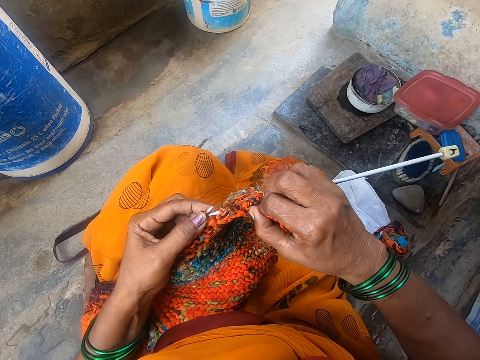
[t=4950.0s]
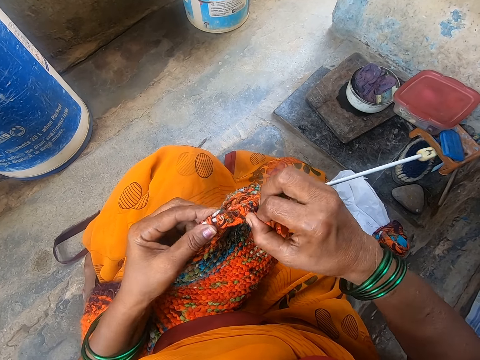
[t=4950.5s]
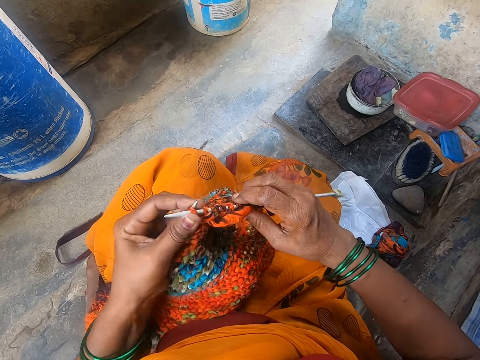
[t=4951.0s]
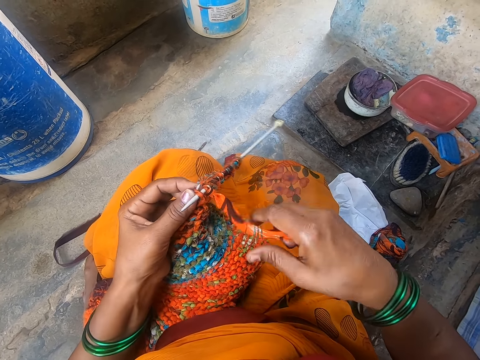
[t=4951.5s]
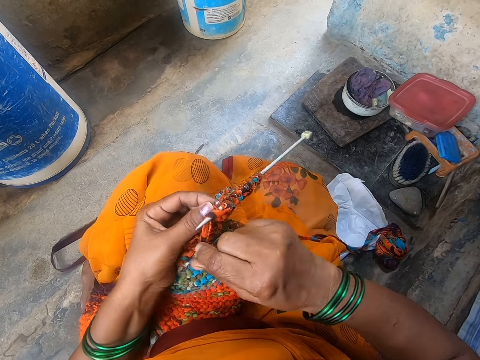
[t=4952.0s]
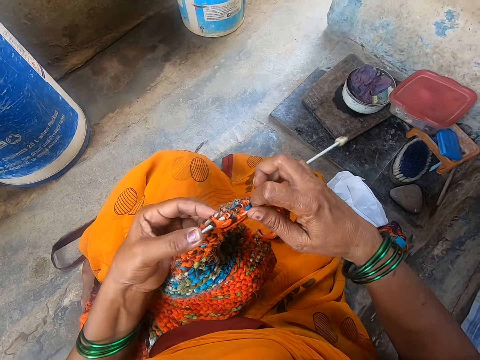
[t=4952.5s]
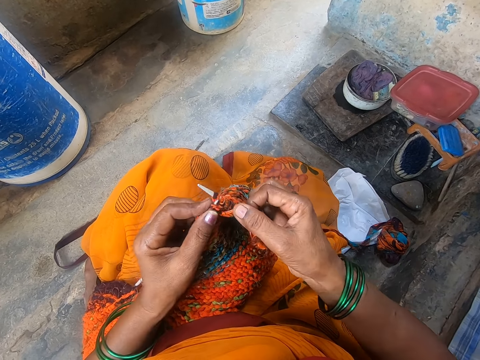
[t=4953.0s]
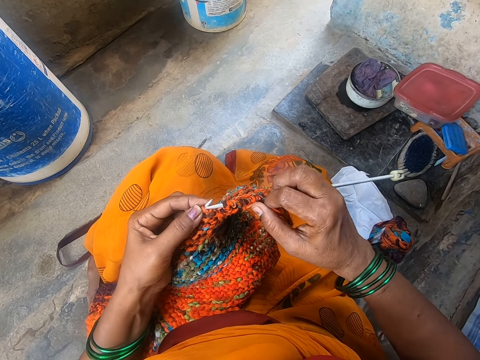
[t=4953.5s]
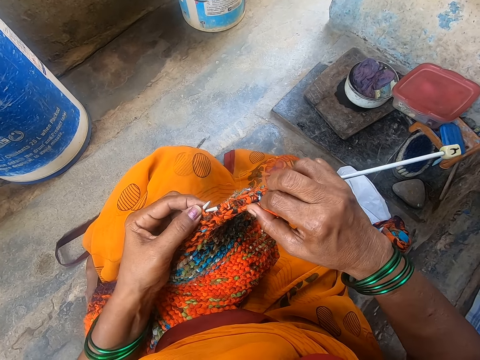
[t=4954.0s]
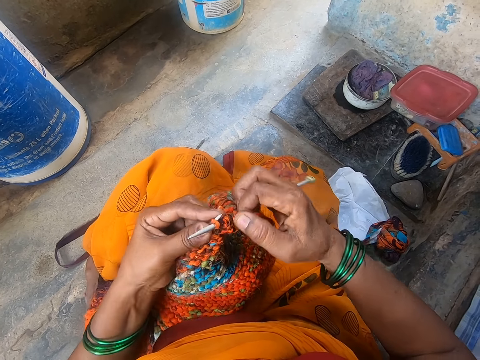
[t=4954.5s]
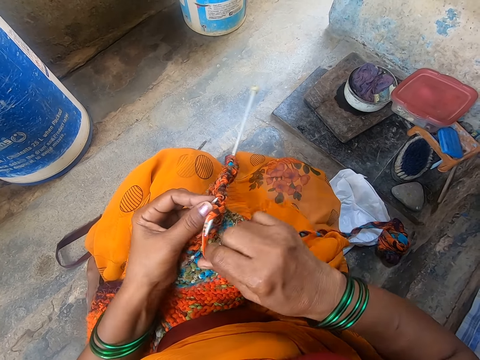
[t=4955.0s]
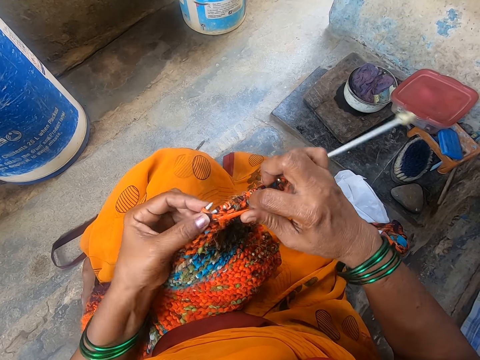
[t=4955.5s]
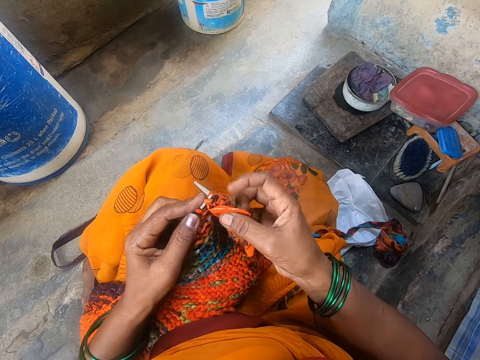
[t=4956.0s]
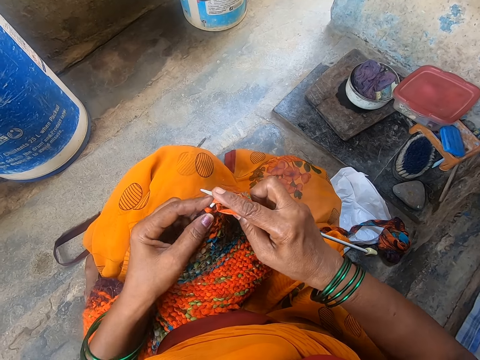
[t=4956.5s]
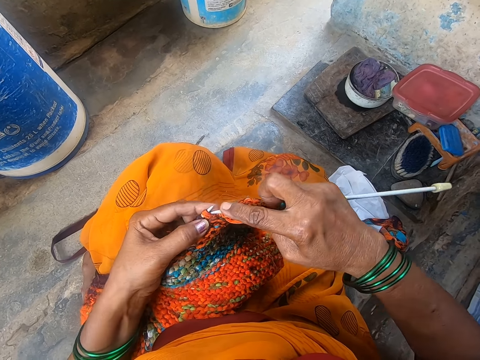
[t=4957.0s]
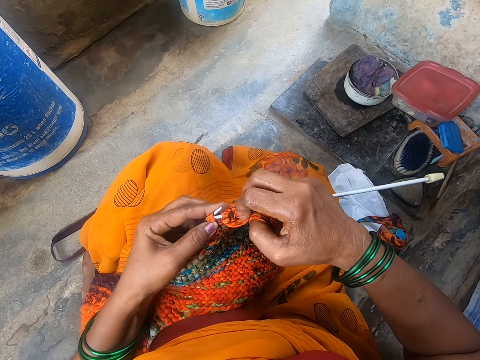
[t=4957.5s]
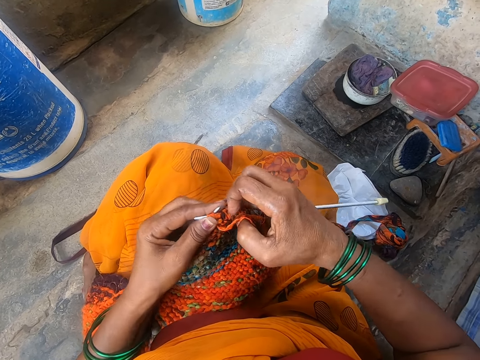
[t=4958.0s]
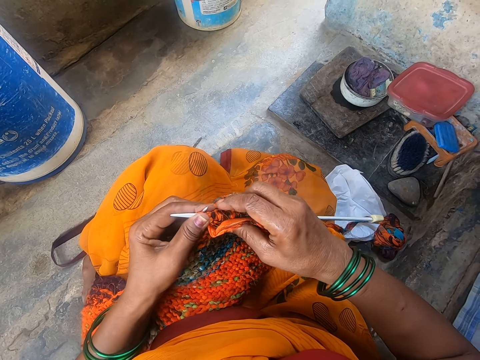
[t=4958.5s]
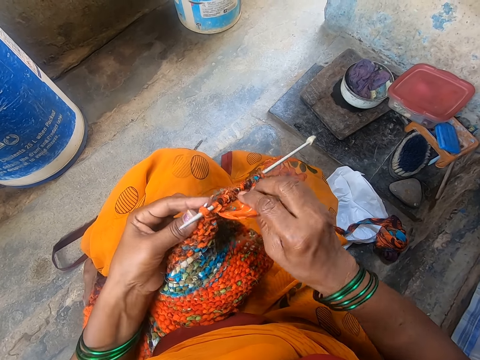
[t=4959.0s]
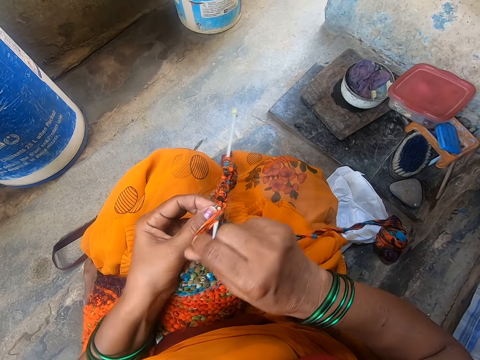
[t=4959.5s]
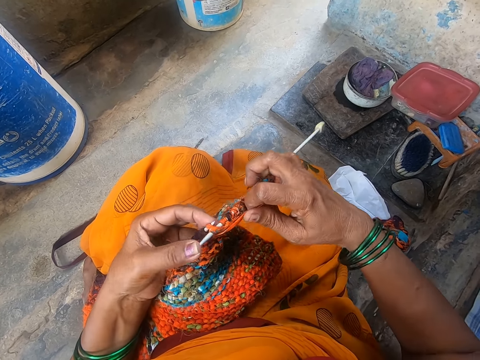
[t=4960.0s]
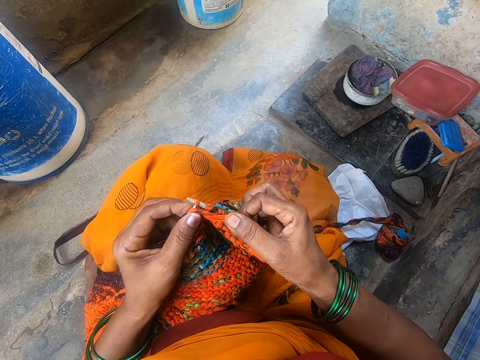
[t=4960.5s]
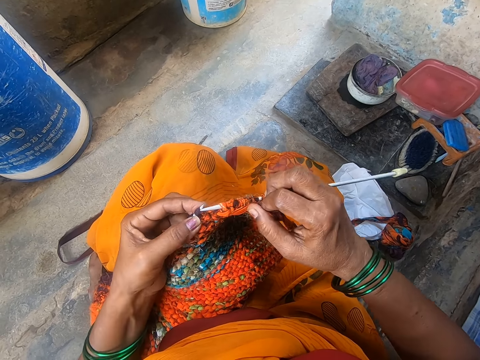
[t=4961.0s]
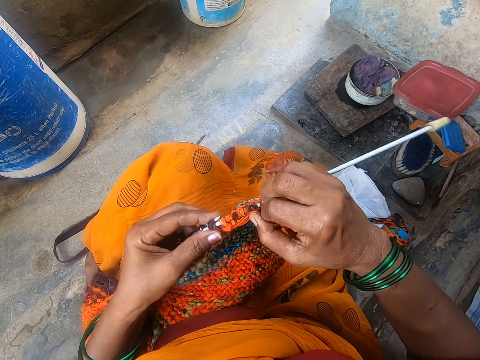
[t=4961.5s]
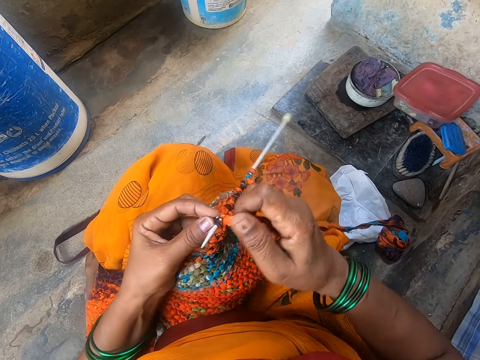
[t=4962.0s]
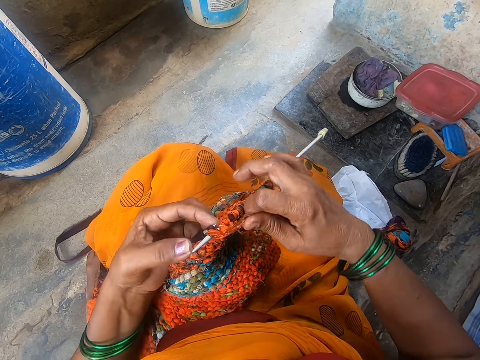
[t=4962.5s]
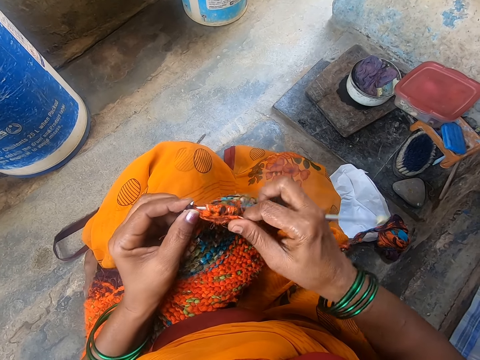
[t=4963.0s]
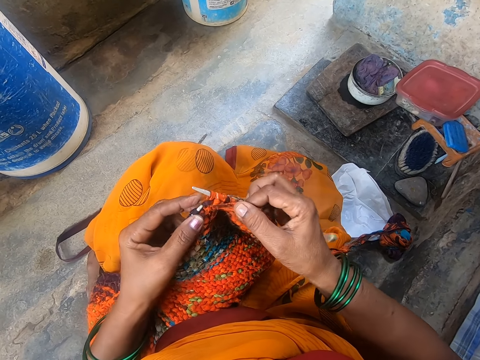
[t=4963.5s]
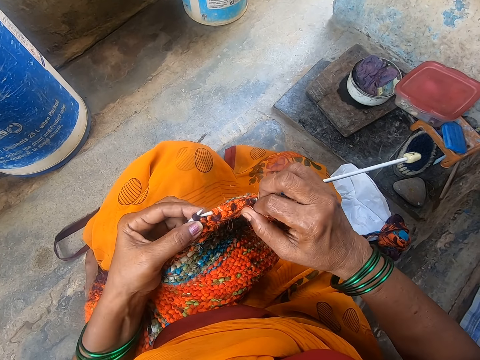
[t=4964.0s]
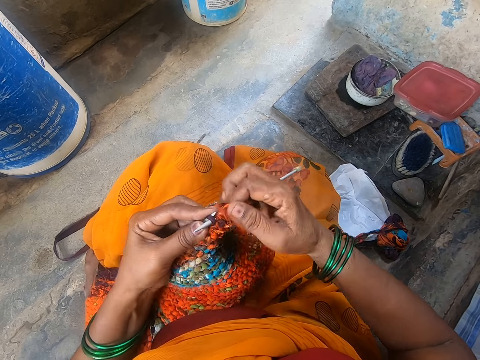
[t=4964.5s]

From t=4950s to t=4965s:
The camera wearer inserts the needle on the cloth with the right hand. They rotate the thread on the needle with the right hand. They insert the needle on the cloth with the right hand. They rotate the thread on the needle with the right hand. They insert the needle on the cloth with the right hand.
